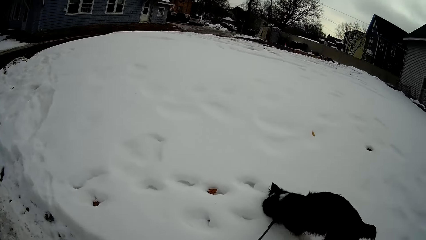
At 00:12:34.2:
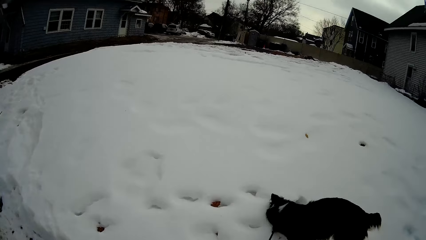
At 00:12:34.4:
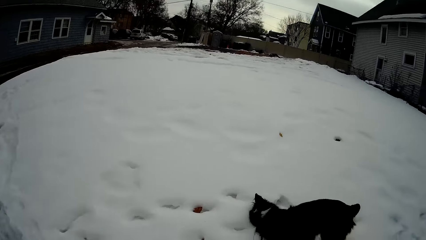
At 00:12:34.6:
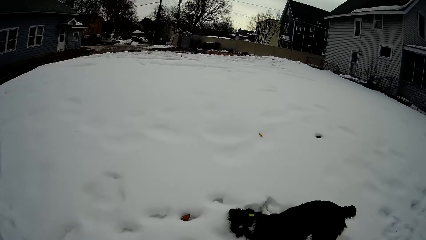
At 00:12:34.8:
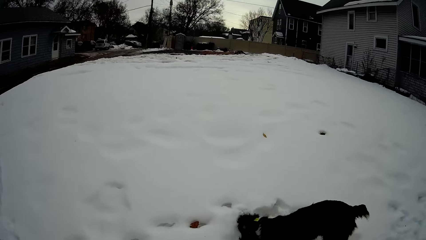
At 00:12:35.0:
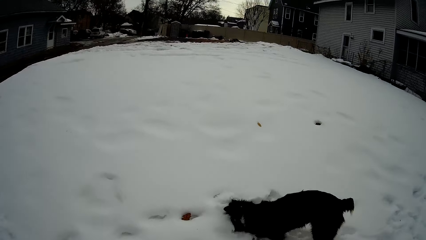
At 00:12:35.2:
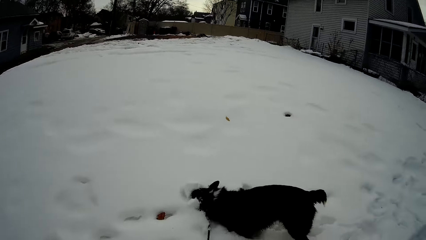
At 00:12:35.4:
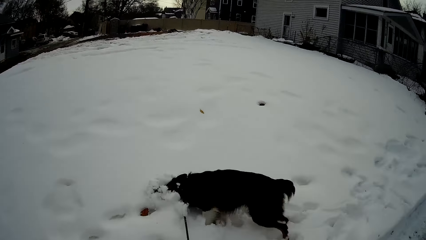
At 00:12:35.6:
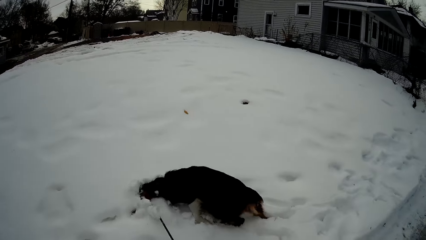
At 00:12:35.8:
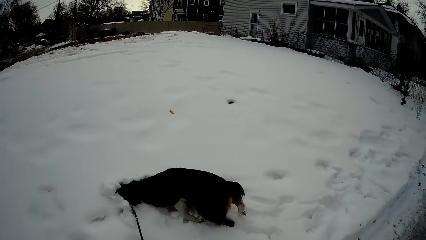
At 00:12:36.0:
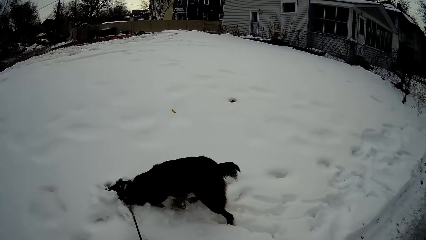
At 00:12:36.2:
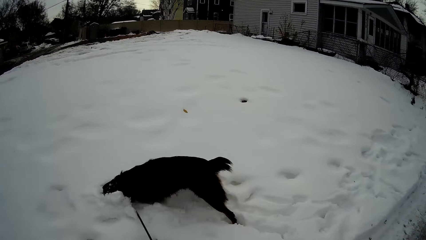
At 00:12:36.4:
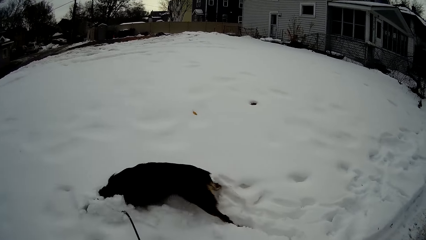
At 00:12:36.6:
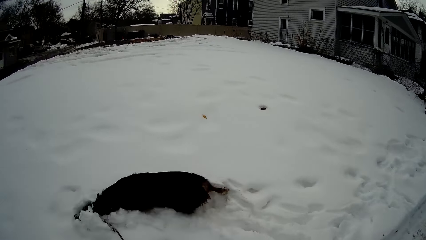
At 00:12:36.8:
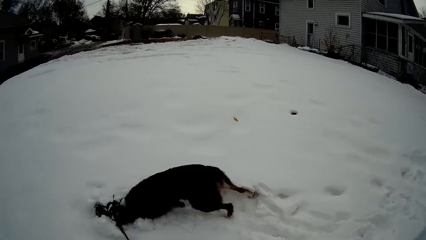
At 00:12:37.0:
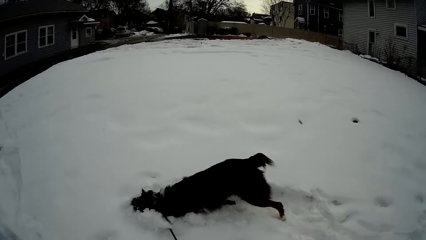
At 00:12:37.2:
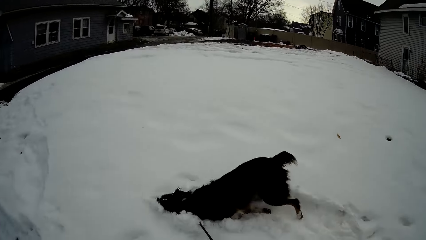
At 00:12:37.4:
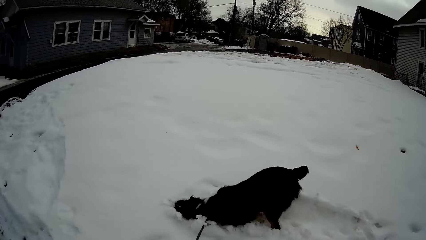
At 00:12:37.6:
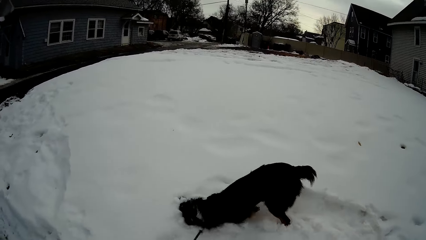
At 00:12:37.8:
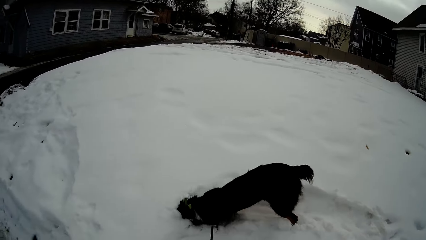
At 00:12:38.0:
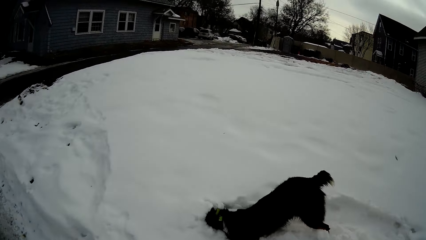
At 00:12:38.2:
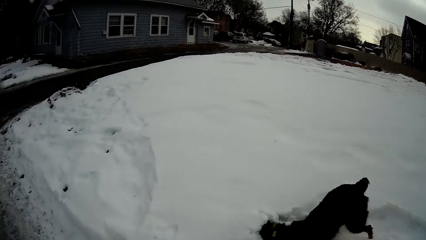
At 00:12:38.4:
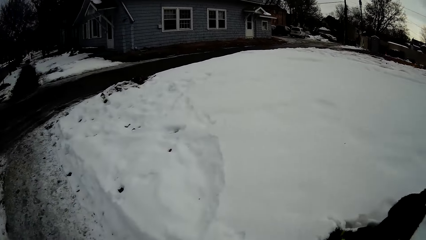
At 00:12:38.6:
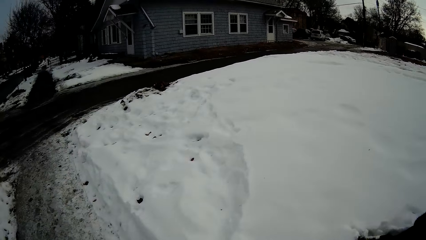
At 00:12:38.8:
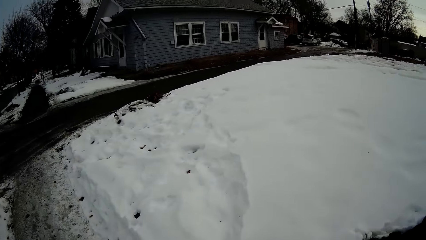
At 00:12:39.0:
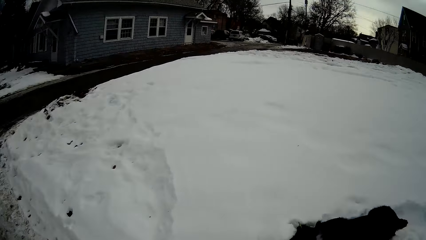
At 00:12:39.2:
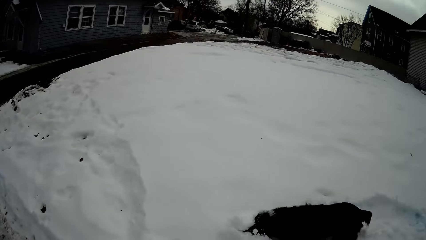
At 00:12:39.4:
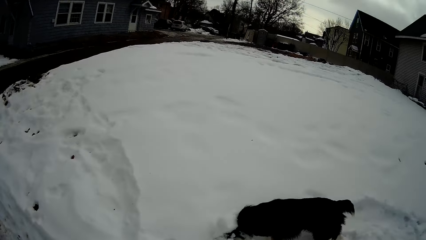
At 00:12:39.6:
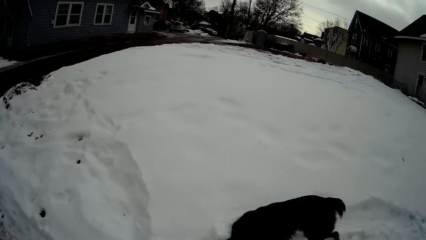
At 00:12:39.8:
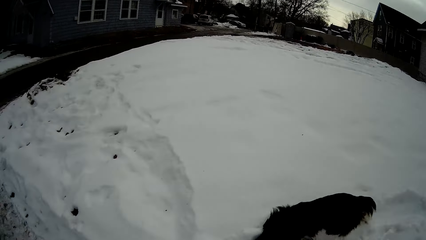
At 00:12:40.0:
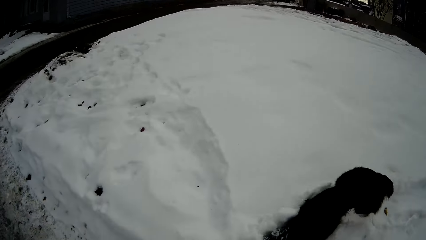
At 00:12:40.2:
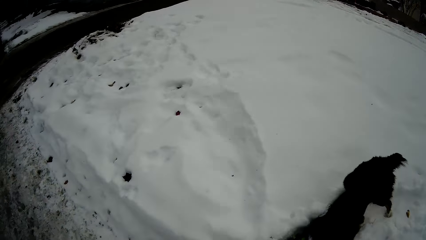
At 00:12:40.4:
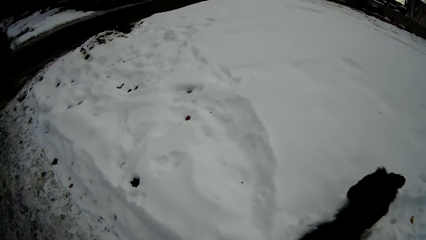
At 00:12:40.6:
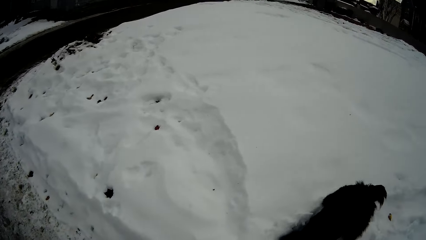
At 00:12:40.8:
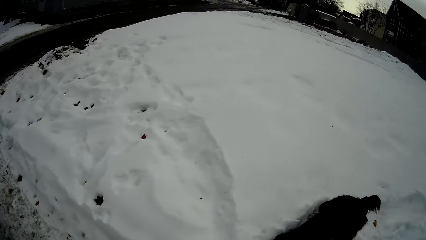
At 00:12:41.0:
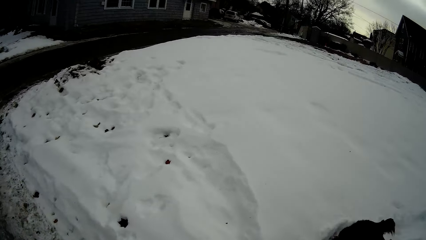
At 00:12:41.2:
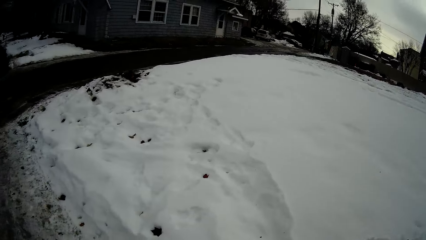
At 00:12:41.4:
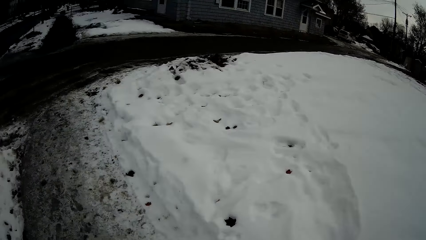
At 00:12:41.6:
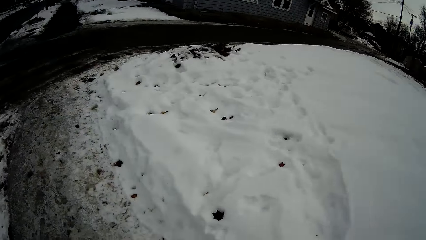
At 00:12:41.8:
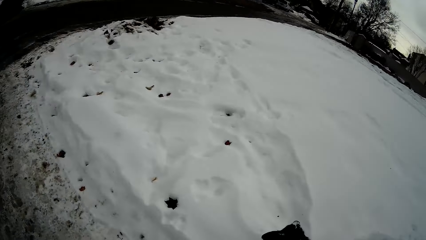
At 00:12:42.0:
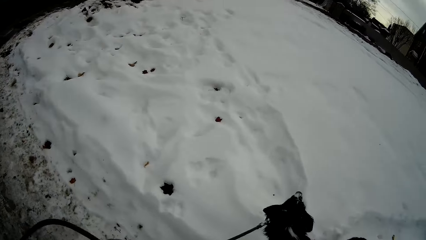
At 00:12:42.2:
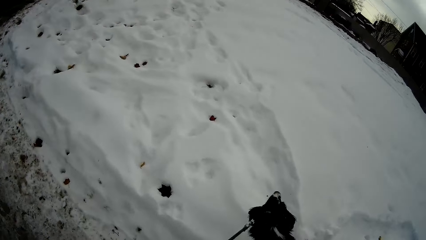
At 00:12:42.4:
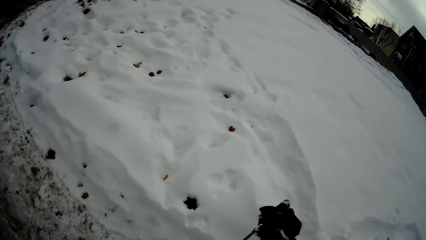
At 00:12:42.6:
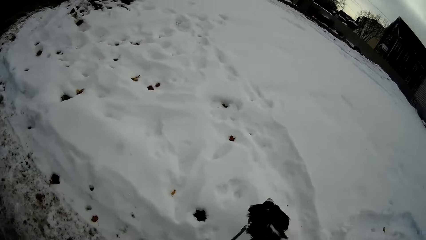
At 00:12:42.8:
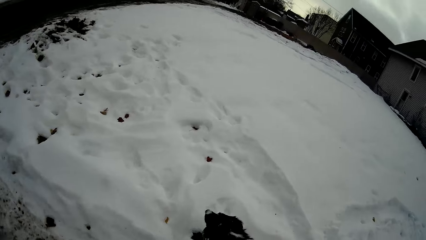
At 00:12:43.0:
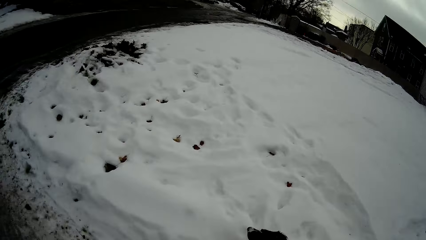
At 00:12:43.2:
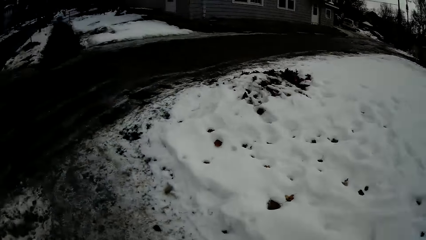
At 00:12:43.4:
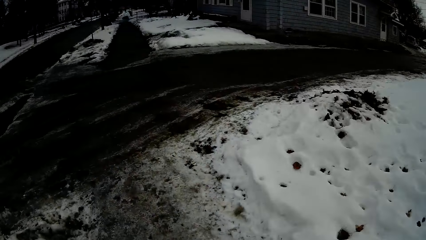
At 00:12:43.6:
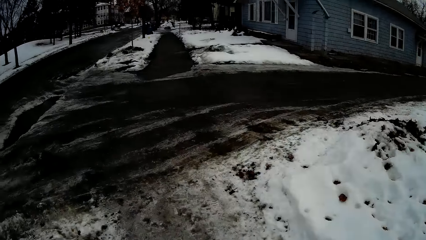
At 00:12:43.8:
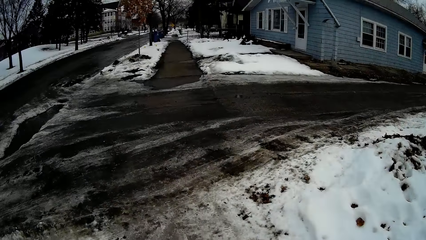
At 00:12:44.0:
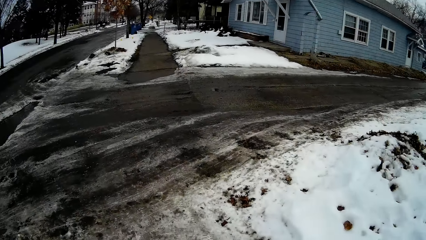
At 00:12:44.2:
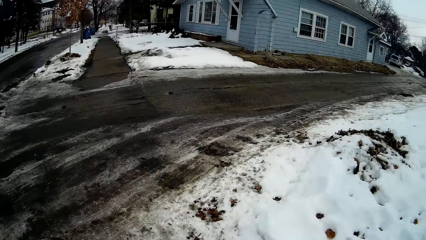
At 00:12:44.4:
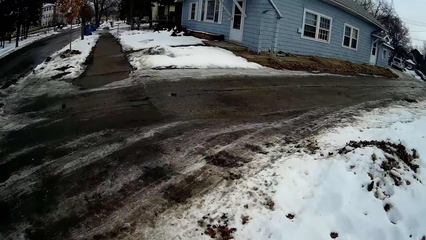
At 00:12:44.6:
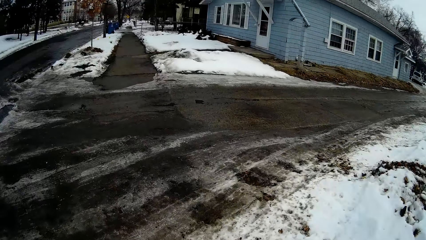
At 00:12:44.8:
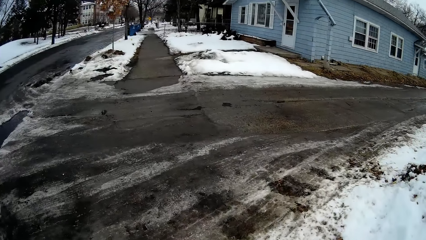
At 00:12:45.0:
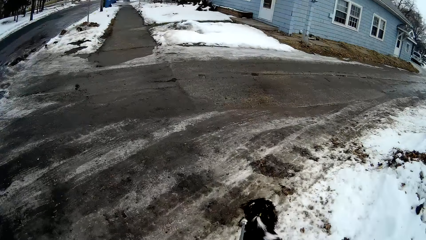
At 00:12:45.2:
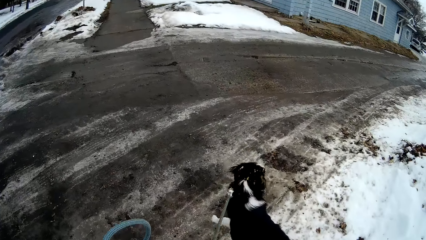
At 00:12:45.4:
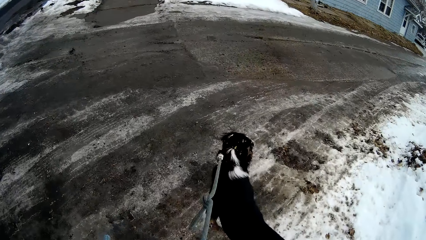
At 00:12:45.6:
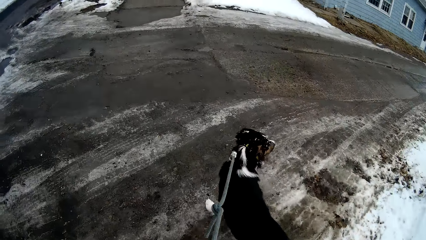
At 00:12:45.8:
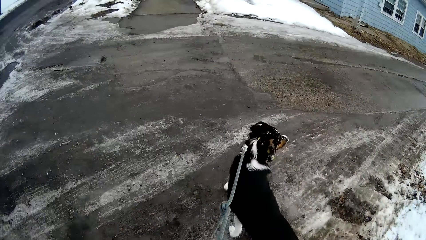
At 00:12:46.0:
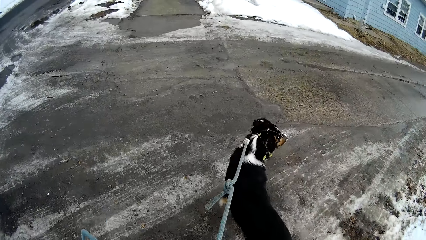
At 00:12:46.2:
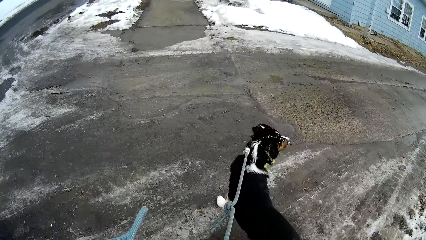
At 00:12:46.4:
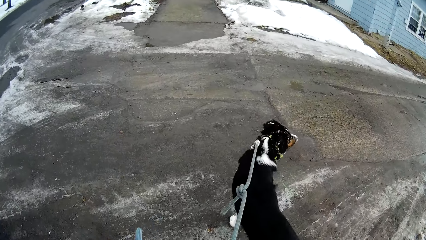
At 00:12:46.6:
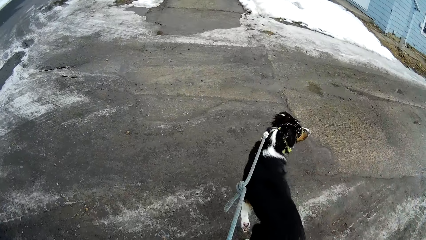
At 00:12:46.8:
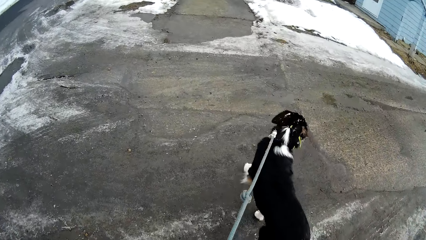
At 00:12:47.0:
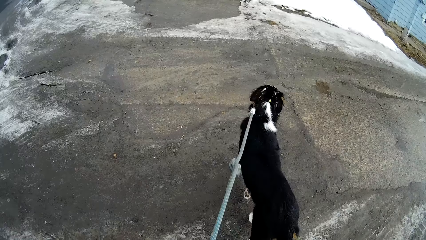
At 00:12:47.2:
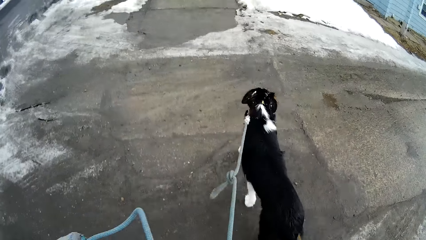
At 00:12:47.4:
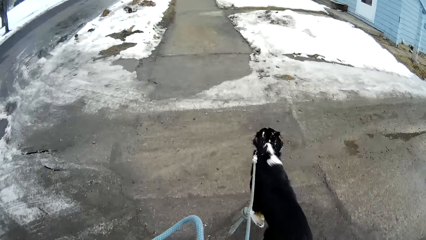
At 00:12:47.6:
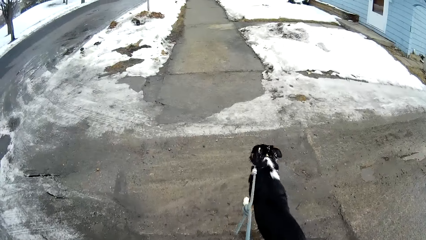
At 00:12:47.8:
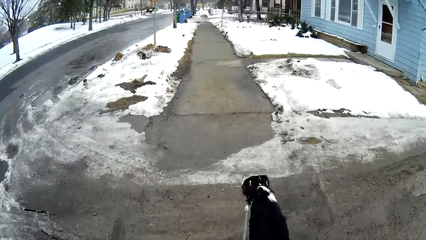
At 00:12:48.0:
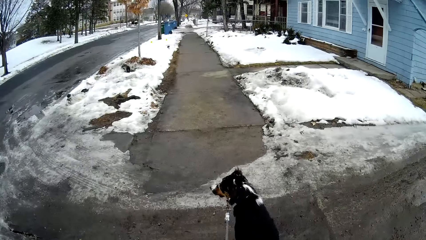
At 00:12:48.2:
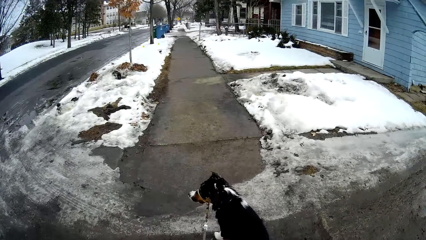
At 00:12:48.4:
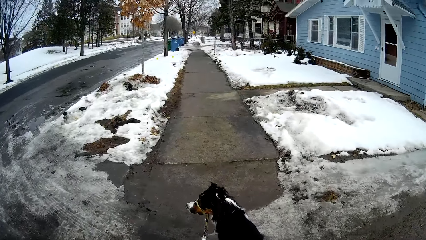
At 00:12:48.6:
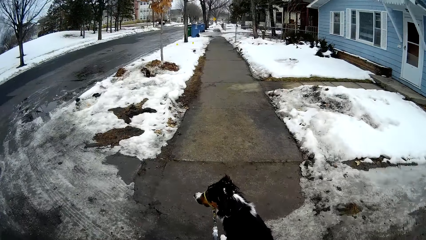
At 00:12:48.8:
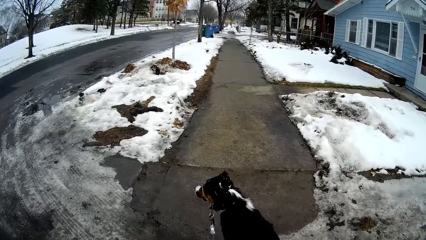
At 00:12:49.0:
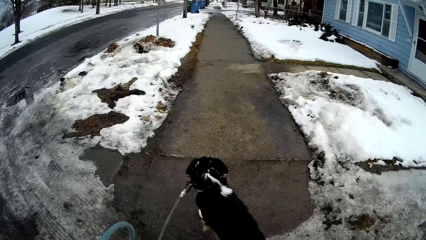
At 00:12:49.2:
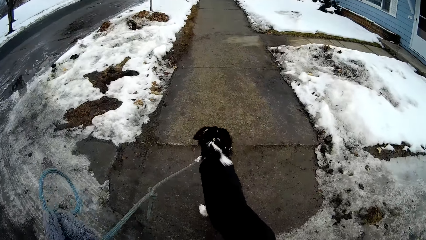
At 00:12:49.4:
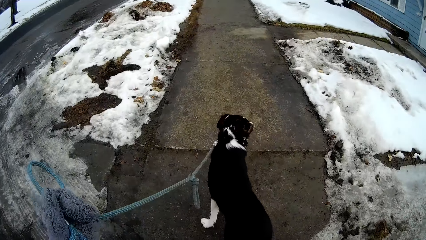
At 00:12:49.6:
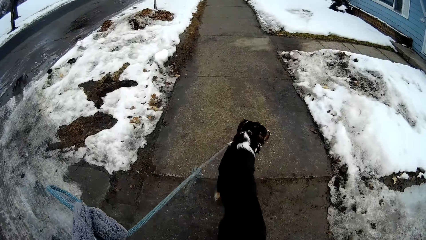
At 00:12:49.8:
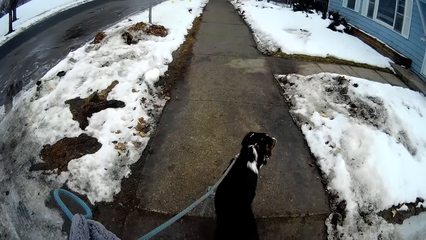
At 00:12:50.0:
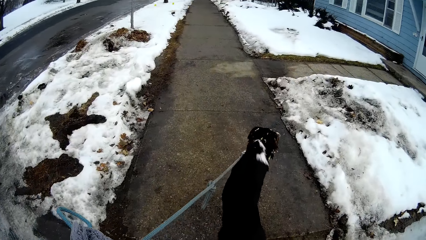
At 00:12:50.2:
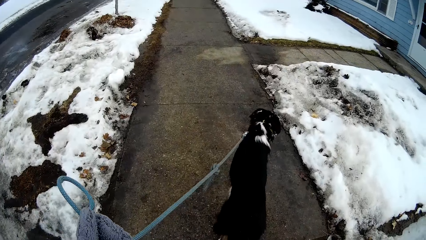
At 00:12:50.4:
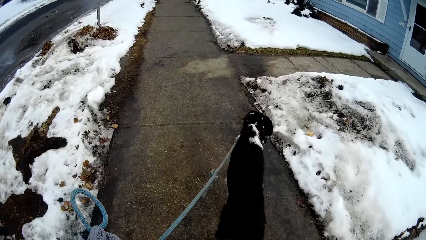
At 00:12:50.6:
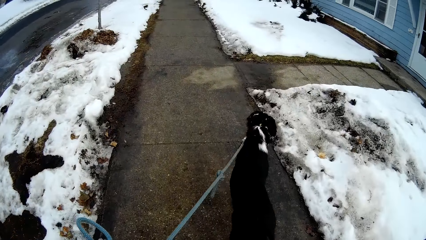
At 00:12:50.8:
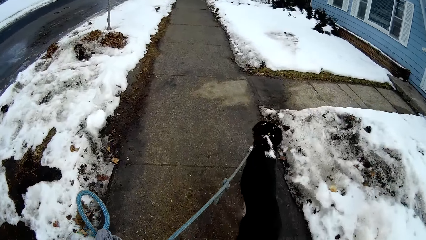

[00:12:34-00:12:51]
The camera wearer walks along the sidewalk holding the dog.
